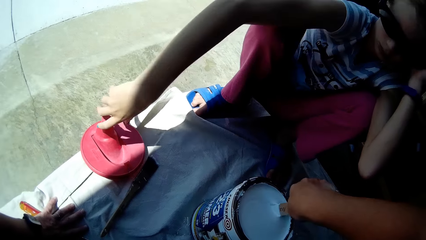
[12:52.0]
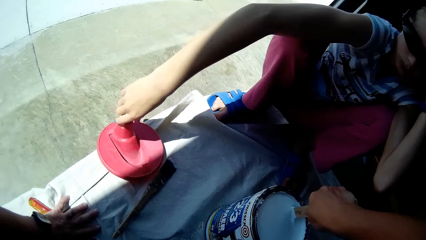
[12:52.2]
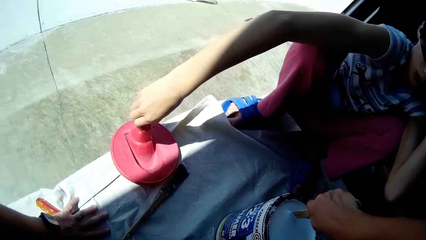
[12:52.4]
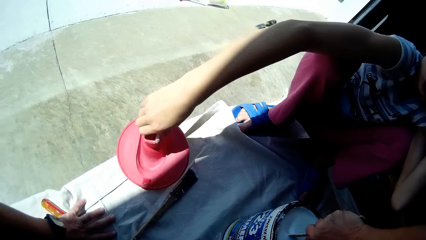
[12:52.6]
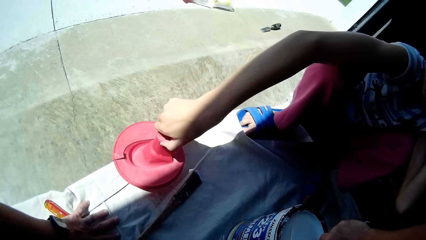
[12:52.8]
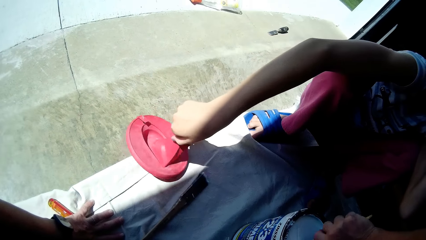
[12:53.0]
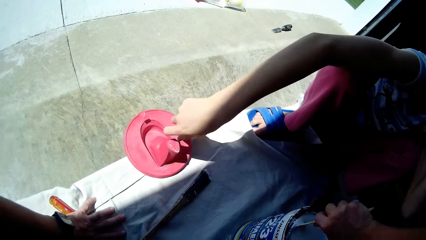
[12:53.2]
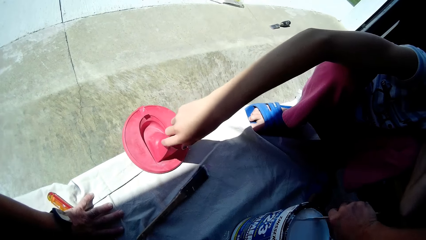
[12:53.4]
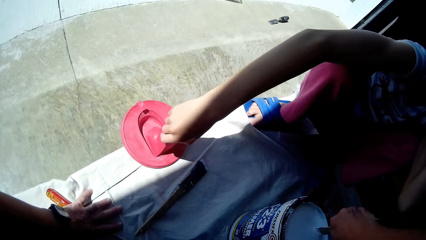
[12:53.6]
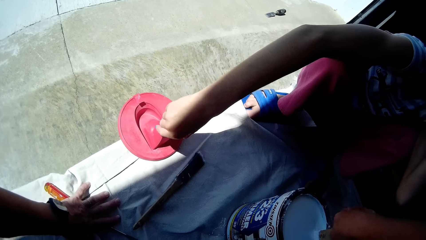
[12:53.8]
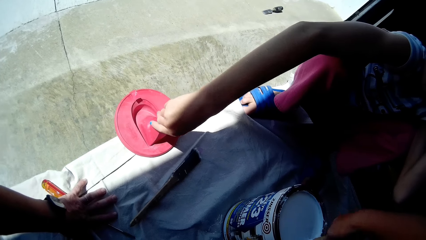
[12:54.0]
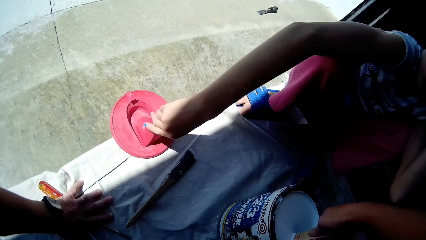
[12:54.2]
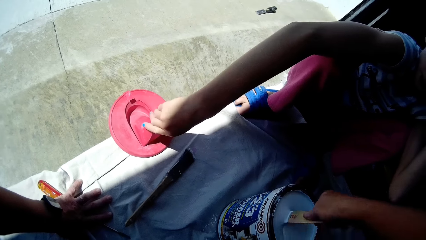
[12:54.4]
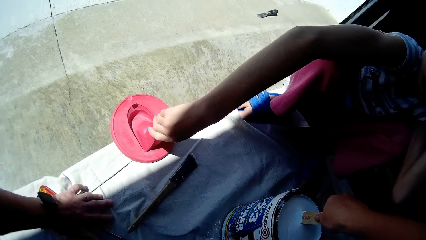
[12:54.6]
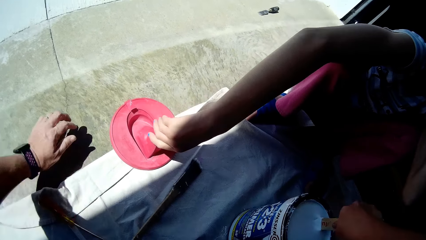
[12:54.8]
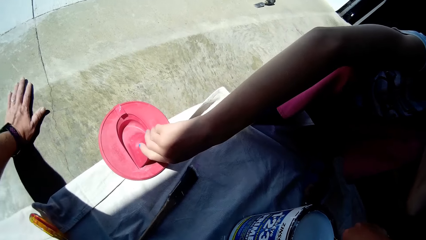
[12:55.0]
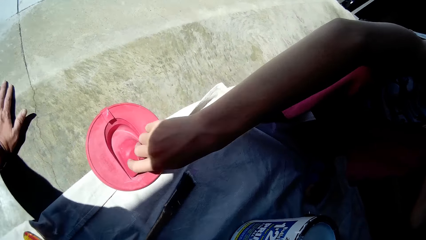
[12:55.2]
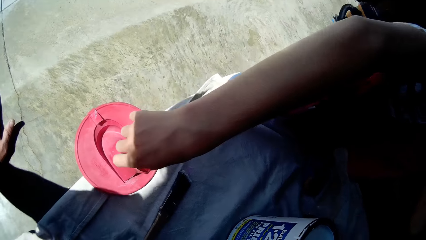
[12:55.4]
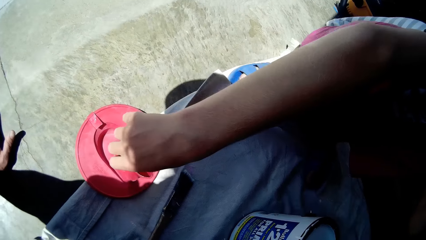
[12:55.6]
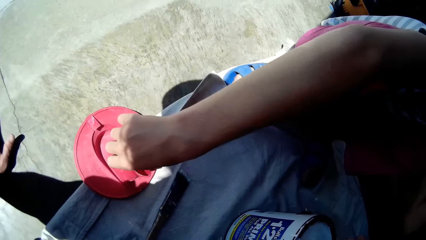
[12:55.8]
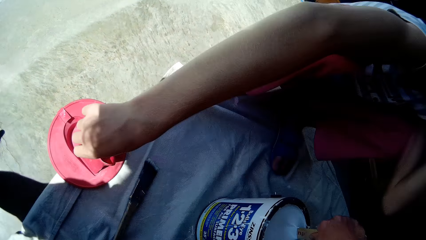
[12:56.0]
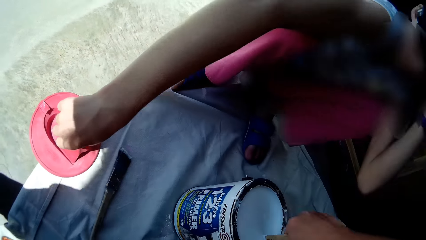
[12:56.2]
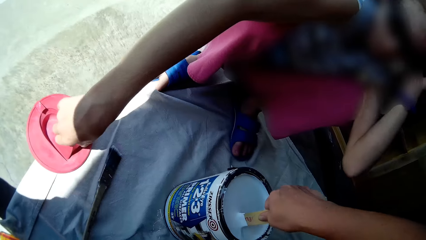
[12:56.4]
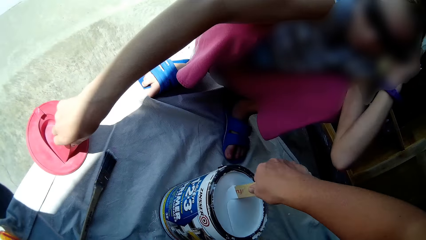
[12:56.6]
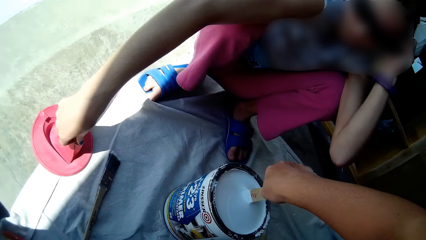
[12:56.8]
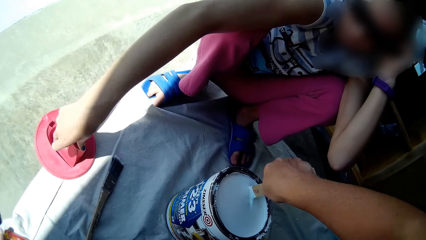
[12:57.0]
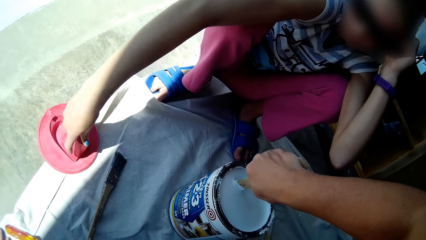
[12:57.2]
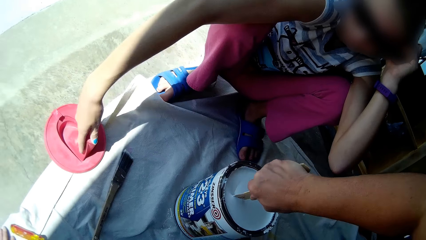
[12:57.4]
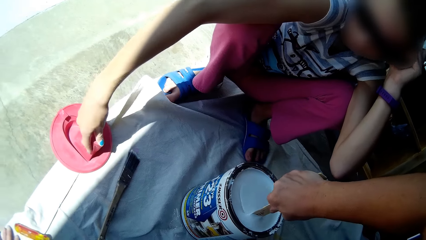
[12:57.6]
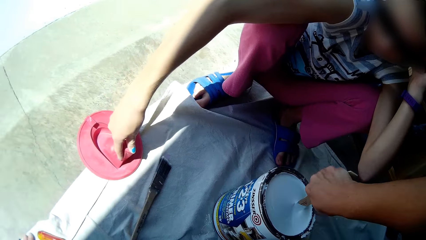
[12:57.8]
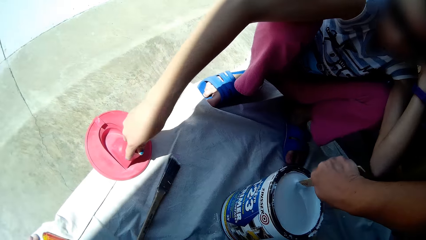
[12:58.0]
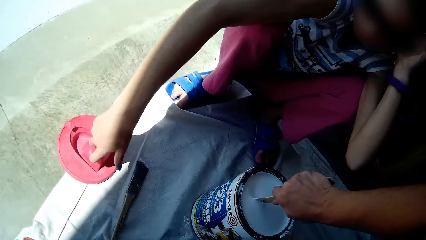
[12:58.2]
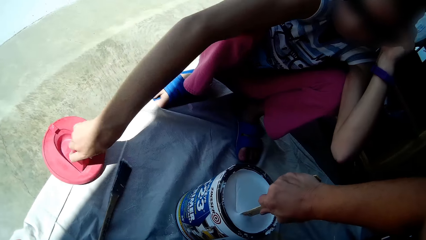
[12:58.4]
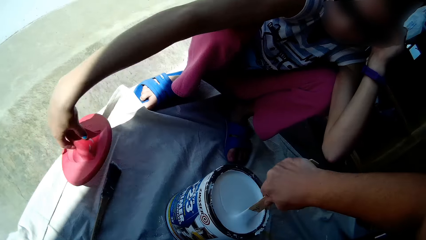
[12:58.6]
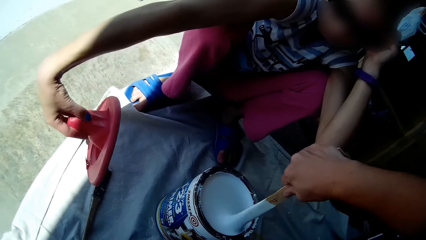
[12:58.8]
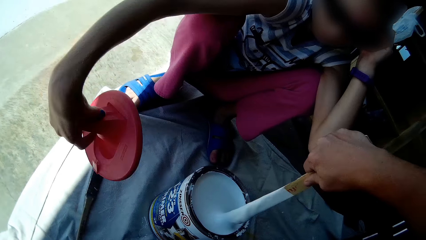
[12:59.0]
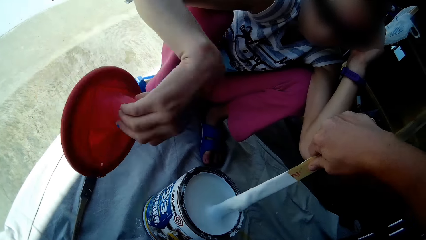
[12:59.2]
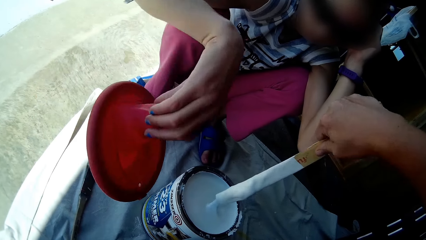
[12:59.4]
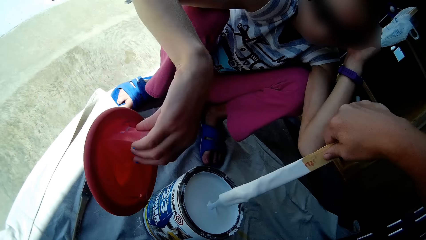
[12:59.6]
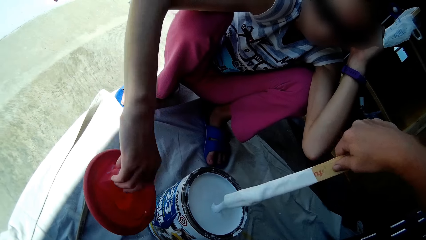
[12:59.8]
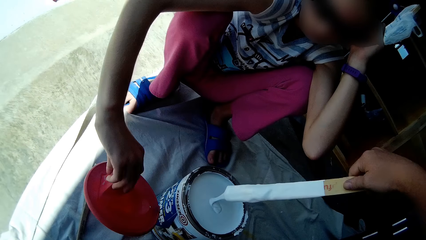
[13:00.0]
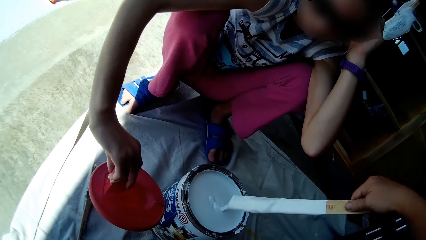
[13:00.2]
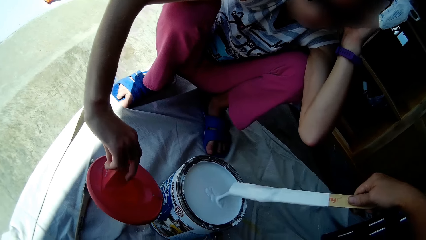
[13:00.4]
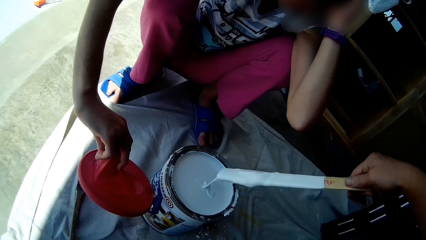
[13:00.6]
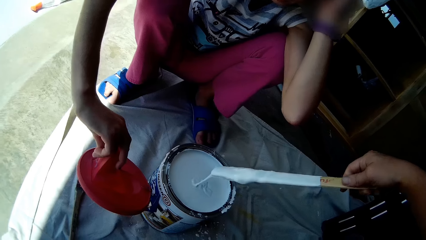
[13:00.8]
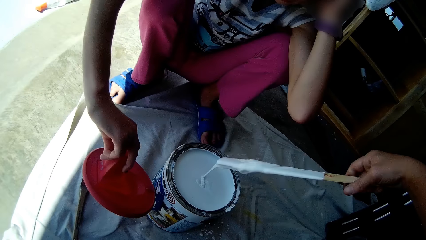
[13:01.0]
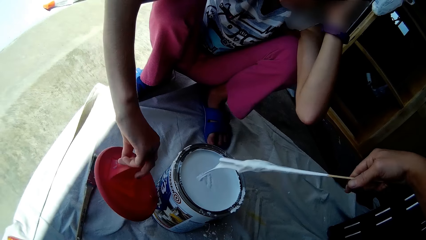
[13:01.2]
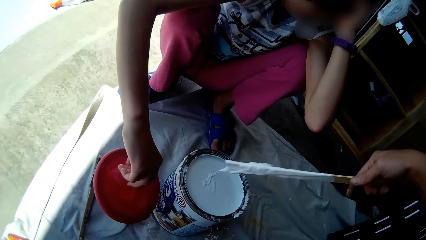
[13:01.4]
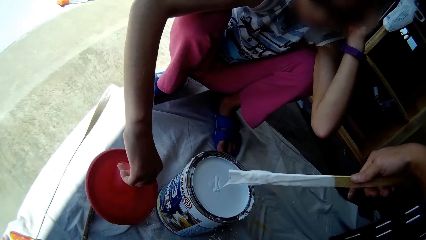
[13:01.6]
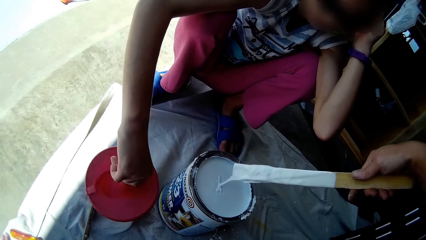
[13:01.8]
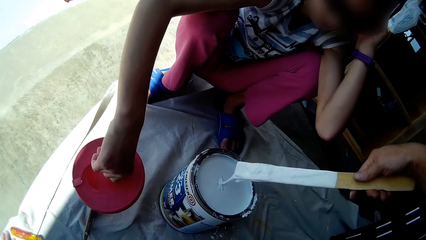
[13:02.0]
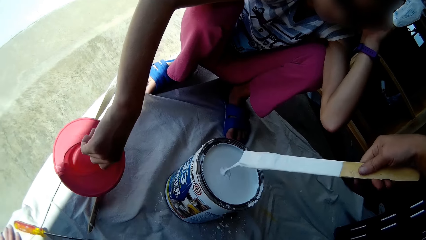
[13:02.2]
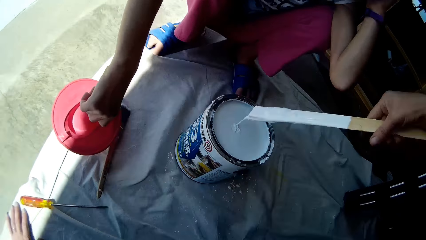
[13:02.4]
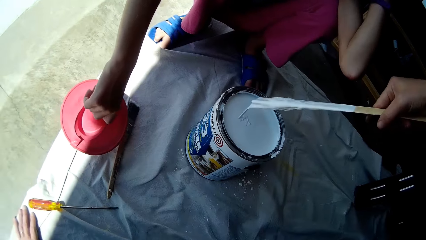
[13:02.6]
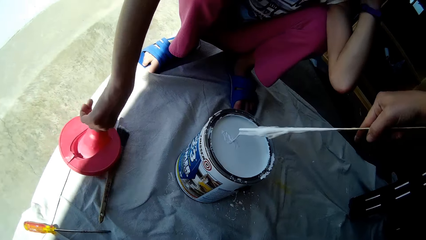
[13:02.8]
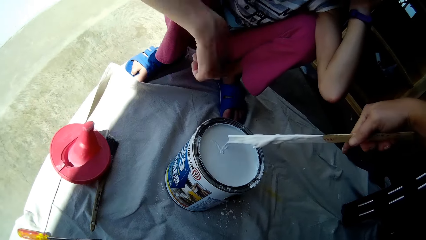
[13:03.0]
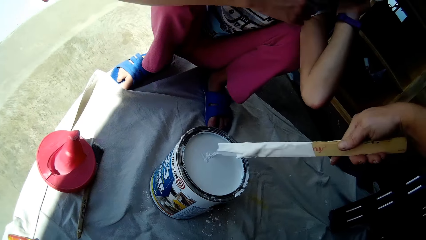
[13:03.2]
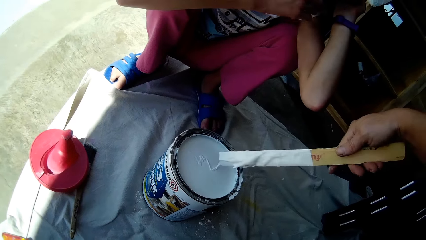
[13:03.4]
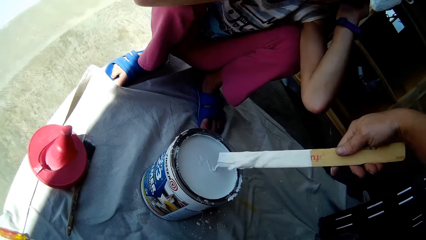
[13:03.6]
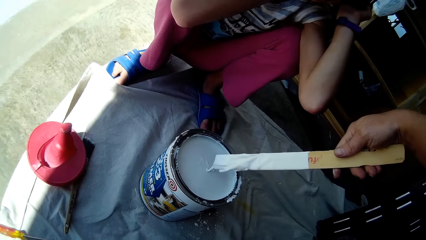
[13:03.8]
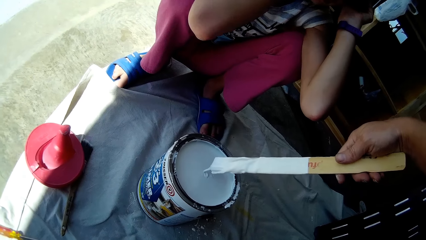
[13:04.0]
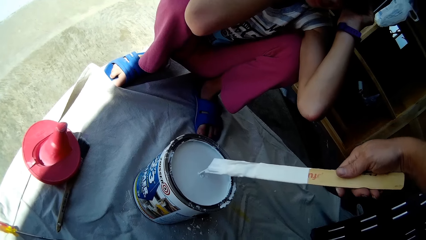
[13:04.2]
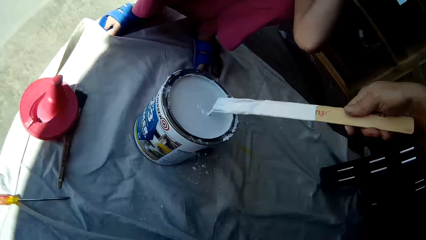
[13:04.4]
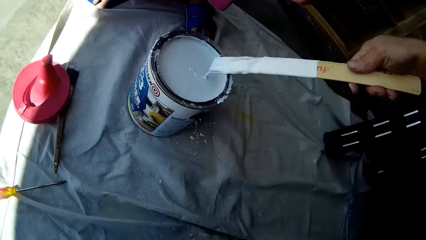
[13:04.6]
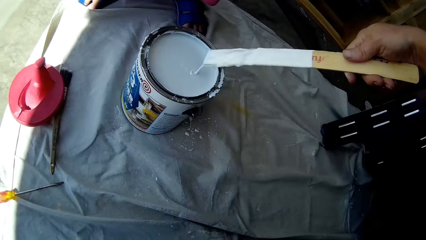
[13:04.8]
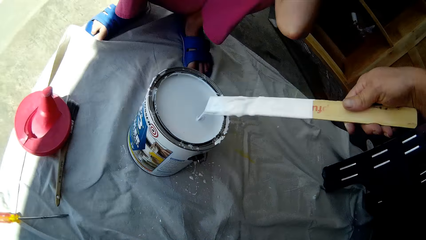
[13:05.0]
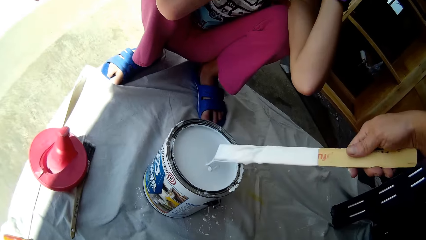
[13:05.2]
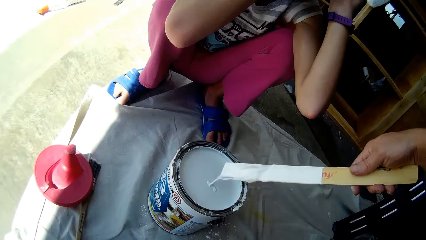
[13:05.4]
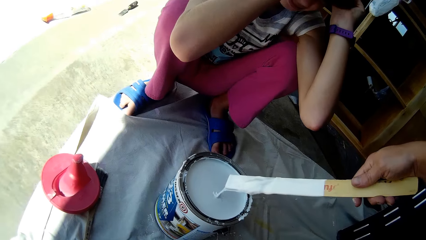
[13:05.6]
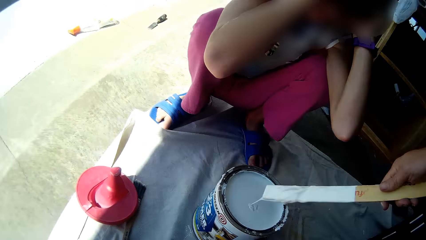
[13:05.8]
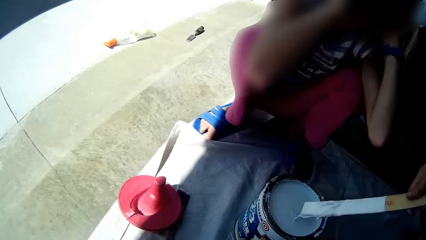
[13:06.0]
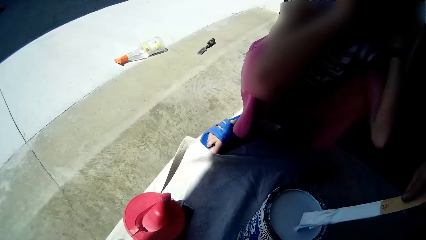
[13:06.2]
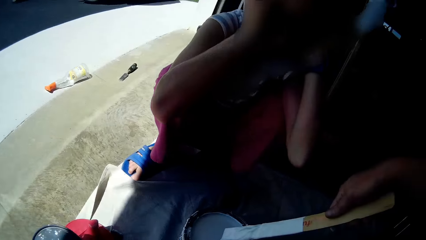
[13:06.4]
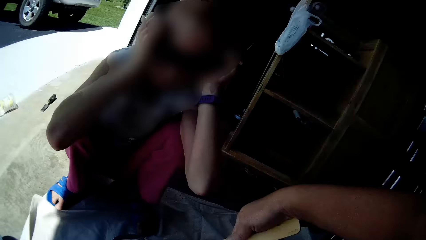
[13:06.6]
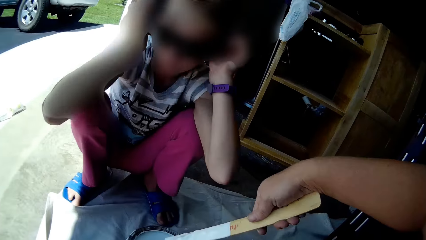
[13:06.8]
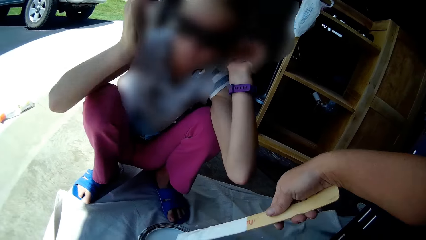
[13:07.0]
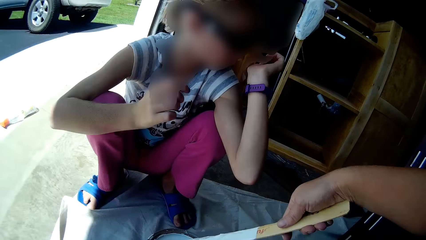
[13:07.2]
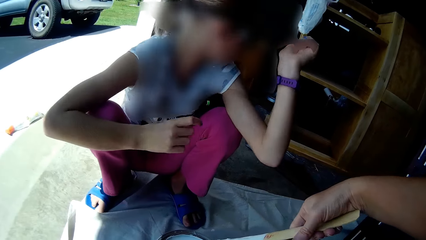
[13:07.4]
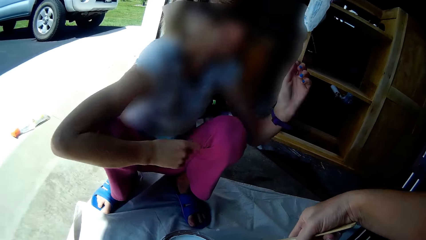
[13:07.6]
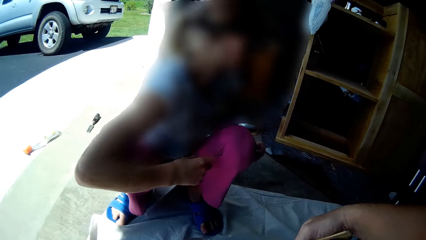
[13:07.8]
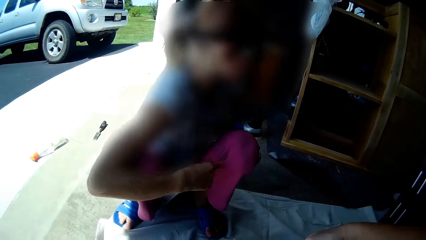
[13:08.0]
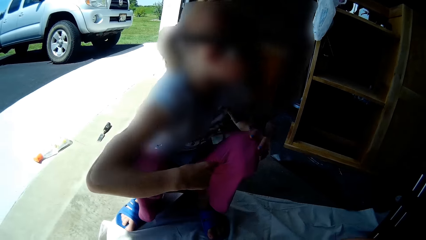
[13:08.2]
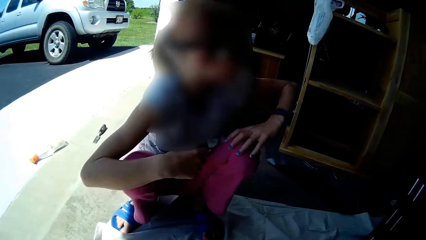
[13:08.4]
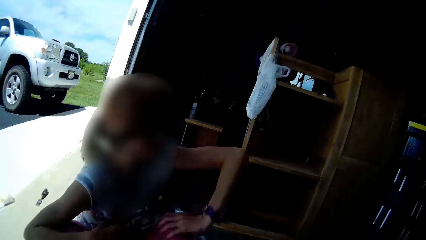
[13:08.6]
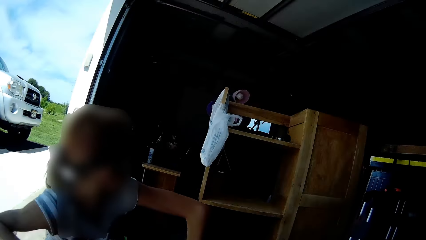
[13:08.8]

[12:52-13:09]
A woman holds the paint lid on the floor with her right hand. The woman picks the paint lid from the floor with her right hand, and drops the paint lid on the floor with her right hand. The camera wearer looks at the paint. The woman touches her face with her right hand. The camera wearer talks to the woman.
